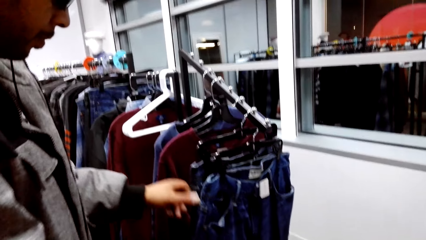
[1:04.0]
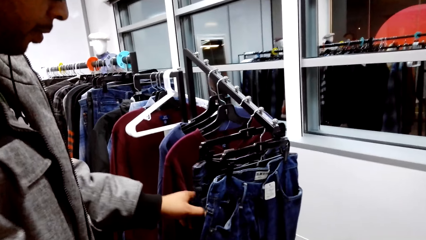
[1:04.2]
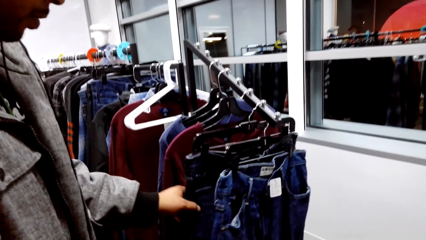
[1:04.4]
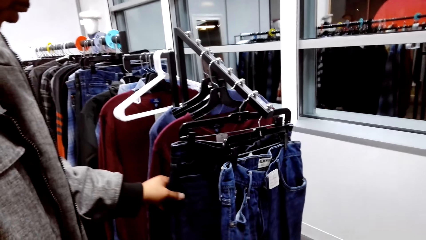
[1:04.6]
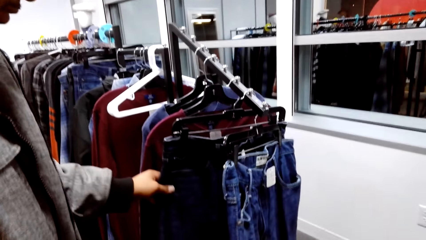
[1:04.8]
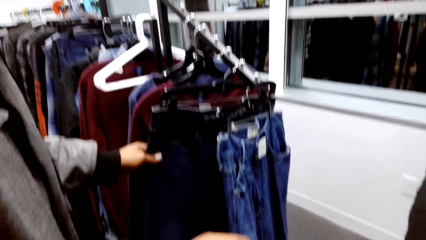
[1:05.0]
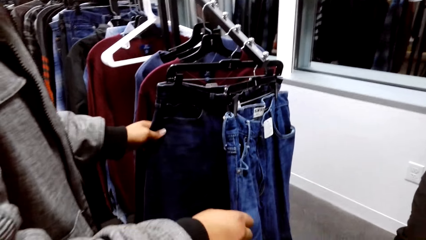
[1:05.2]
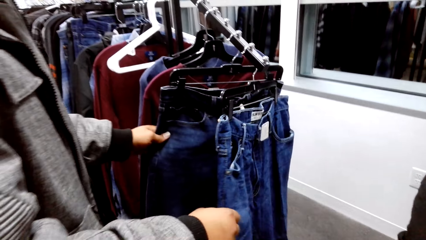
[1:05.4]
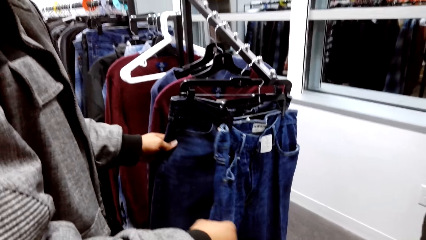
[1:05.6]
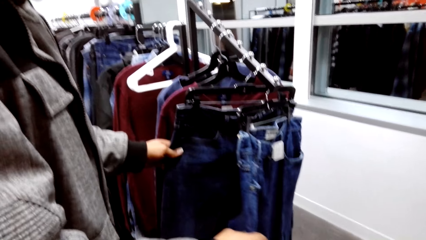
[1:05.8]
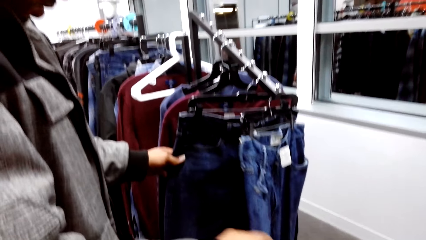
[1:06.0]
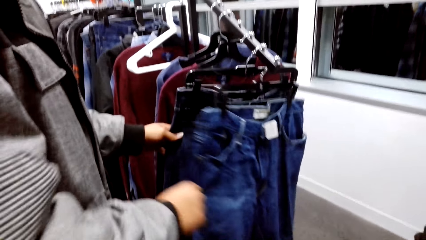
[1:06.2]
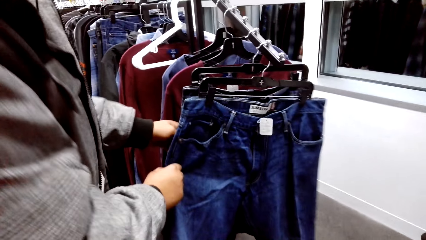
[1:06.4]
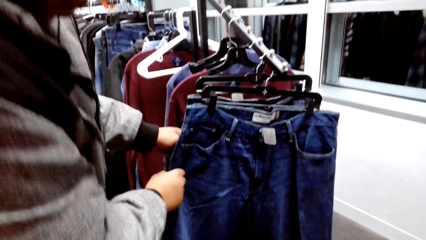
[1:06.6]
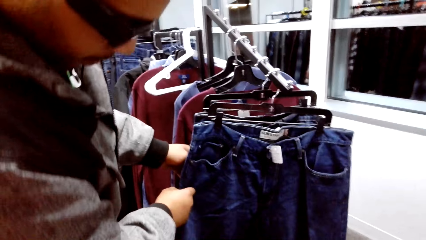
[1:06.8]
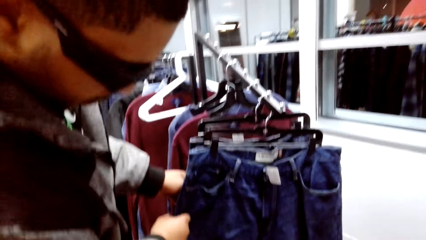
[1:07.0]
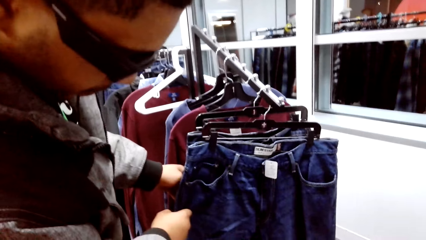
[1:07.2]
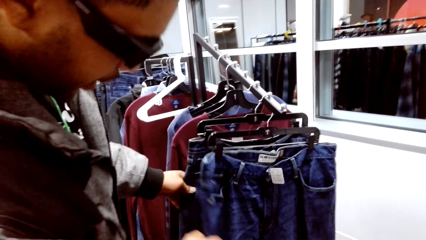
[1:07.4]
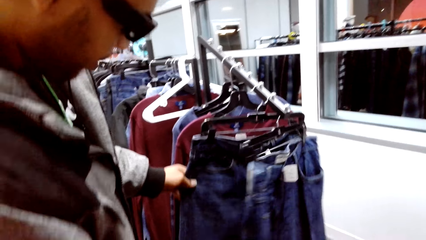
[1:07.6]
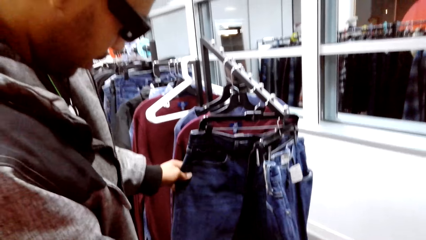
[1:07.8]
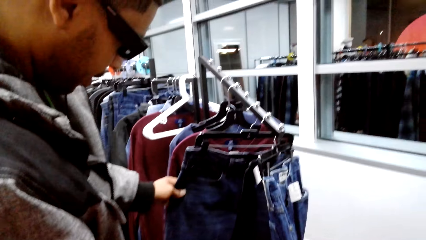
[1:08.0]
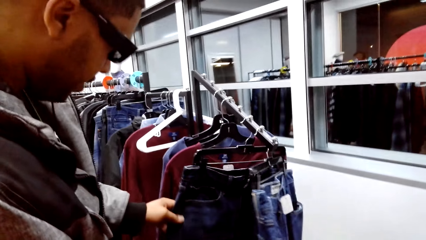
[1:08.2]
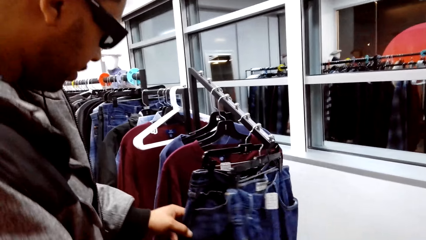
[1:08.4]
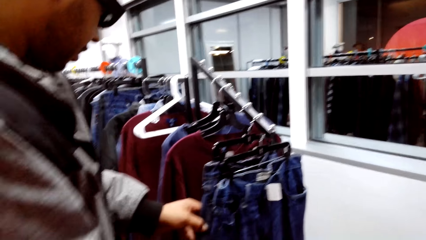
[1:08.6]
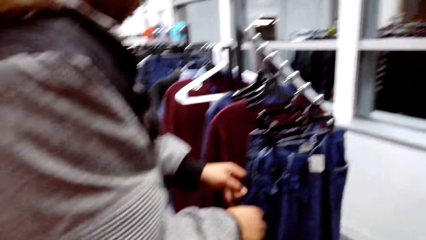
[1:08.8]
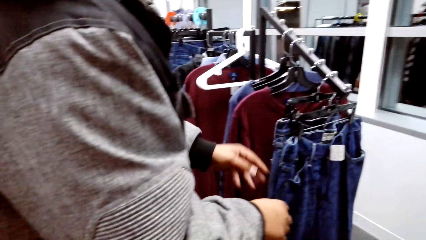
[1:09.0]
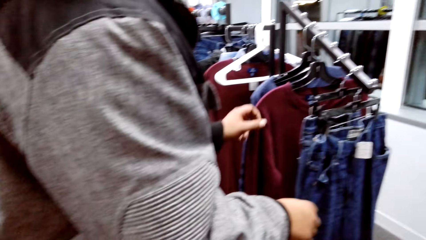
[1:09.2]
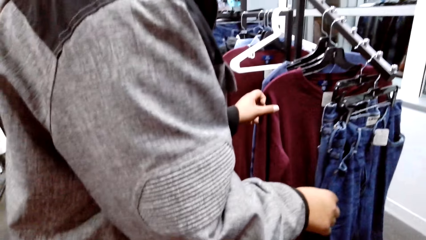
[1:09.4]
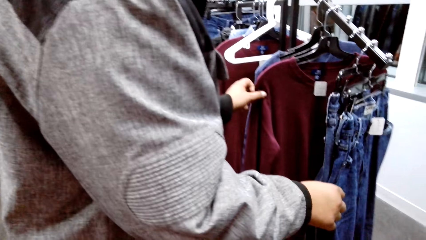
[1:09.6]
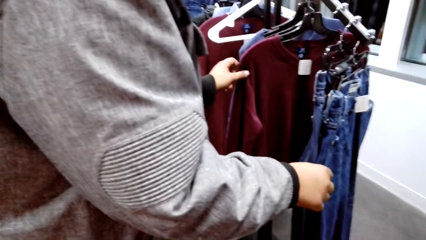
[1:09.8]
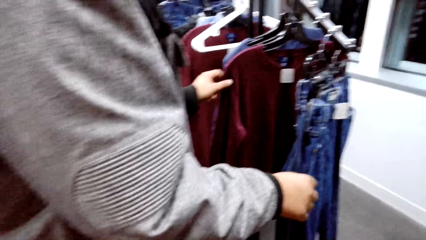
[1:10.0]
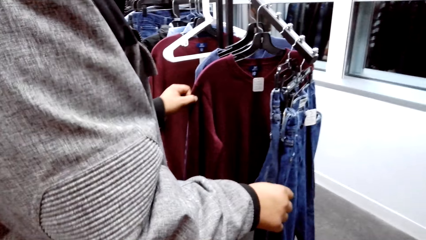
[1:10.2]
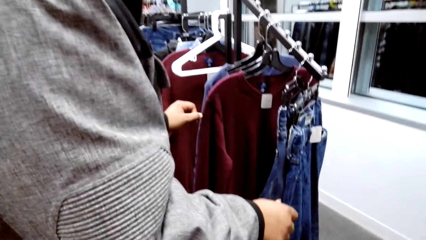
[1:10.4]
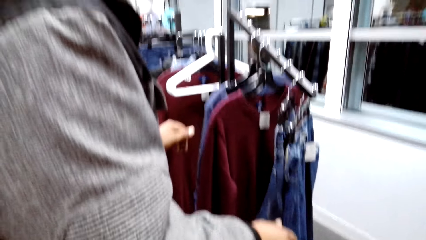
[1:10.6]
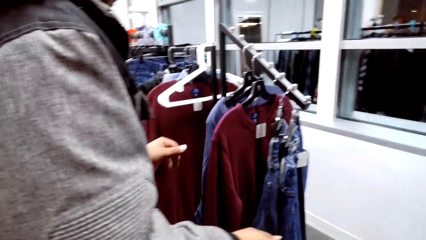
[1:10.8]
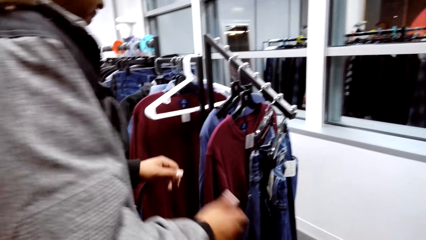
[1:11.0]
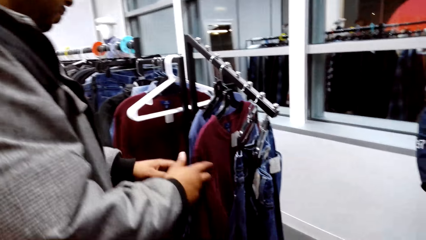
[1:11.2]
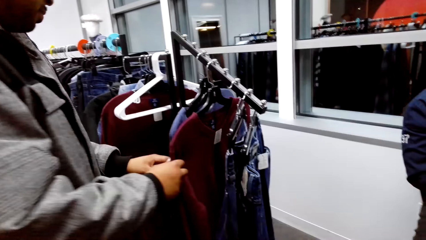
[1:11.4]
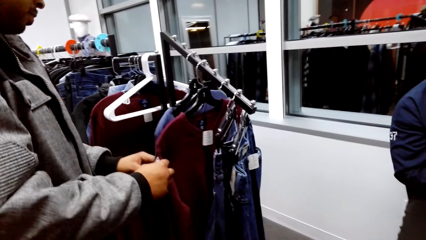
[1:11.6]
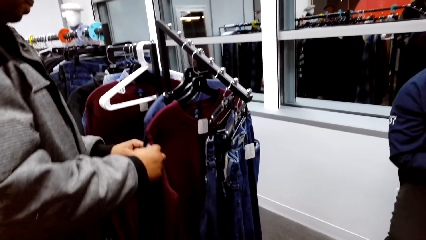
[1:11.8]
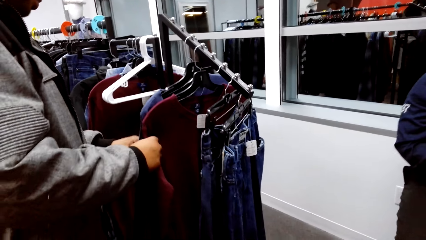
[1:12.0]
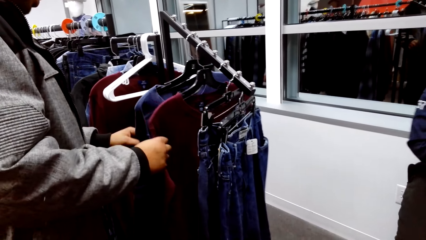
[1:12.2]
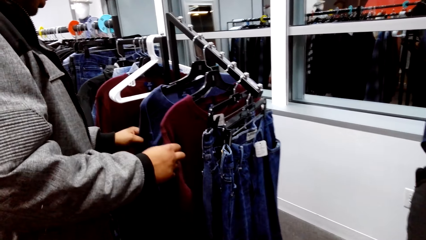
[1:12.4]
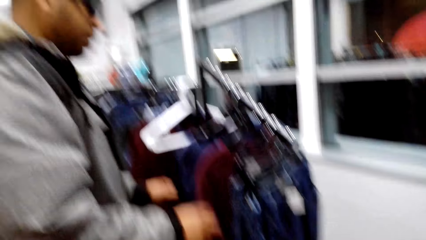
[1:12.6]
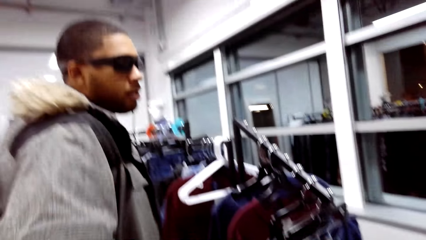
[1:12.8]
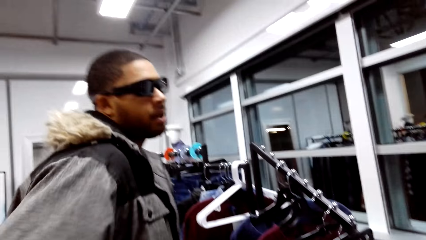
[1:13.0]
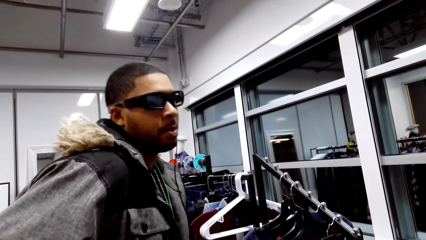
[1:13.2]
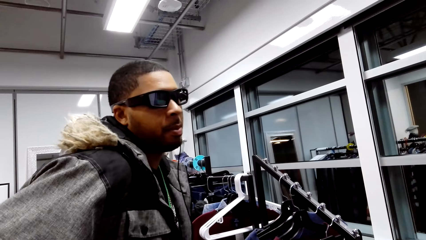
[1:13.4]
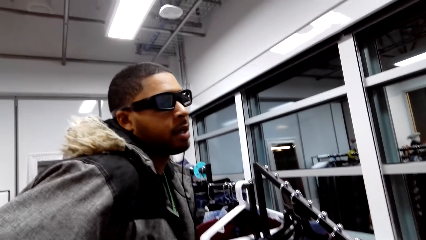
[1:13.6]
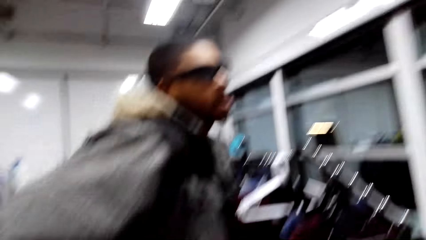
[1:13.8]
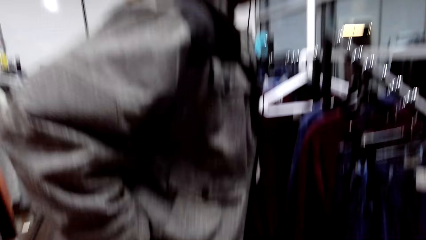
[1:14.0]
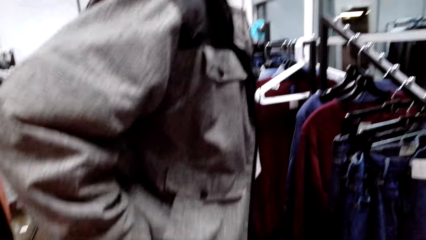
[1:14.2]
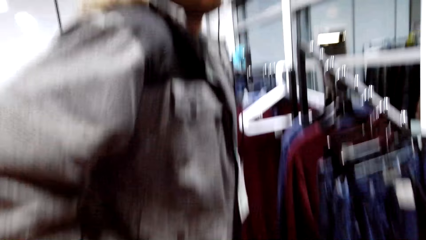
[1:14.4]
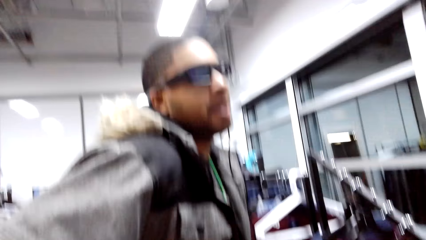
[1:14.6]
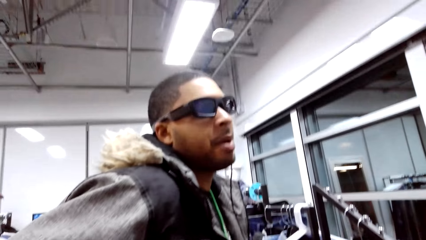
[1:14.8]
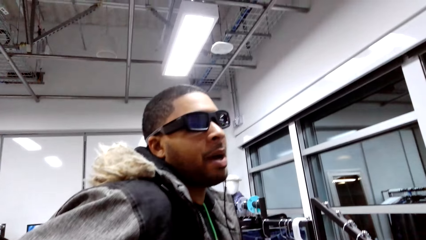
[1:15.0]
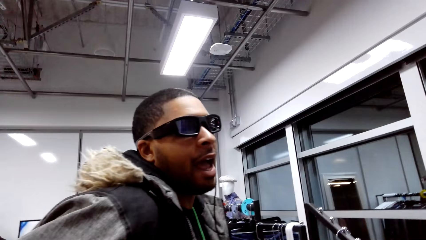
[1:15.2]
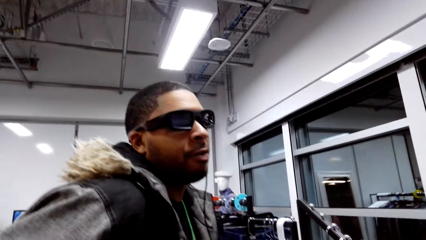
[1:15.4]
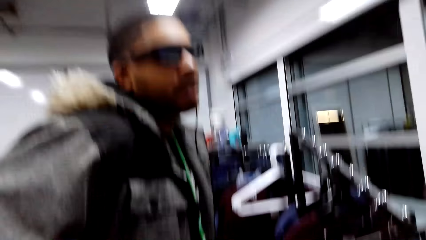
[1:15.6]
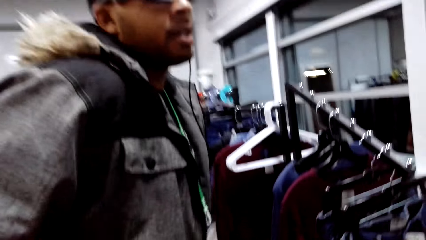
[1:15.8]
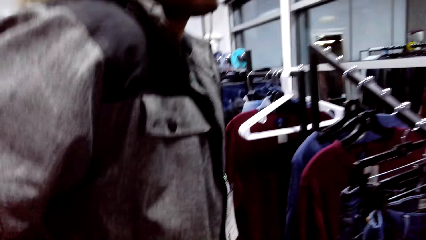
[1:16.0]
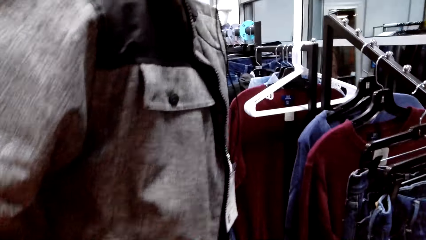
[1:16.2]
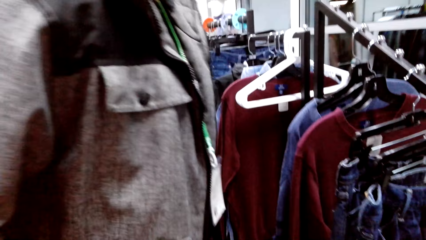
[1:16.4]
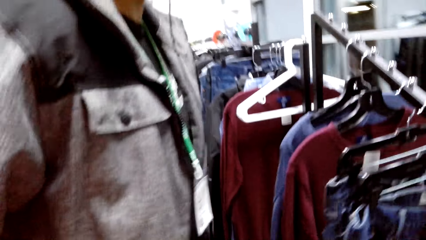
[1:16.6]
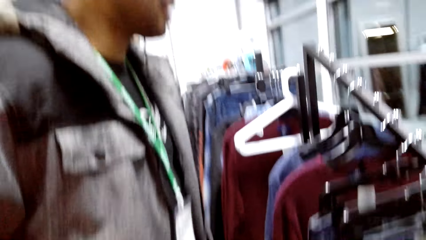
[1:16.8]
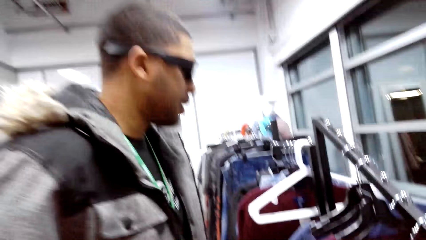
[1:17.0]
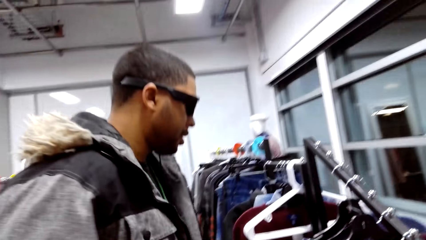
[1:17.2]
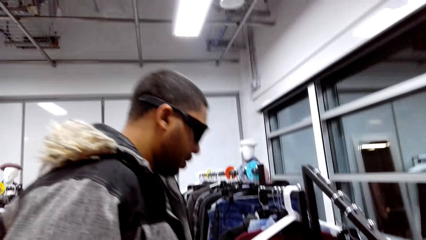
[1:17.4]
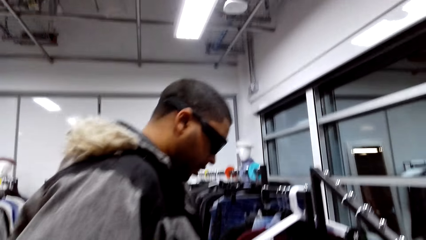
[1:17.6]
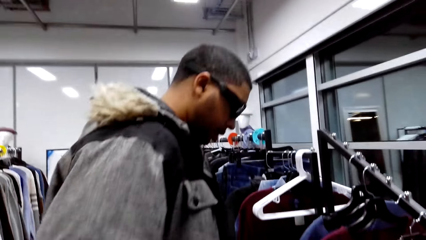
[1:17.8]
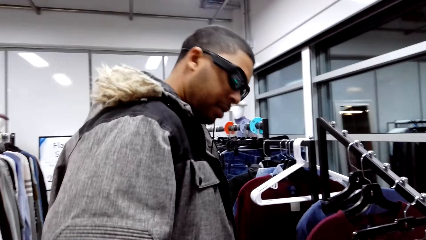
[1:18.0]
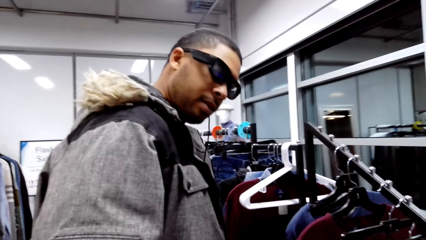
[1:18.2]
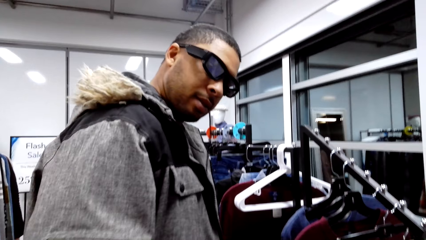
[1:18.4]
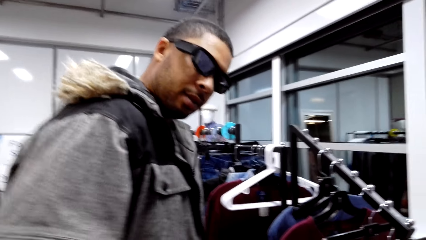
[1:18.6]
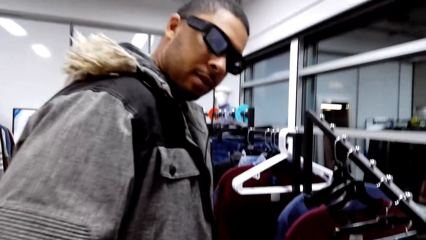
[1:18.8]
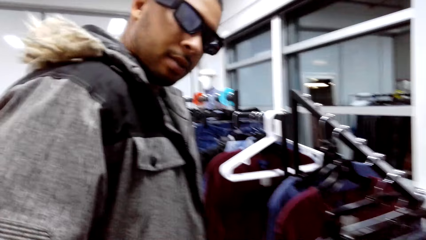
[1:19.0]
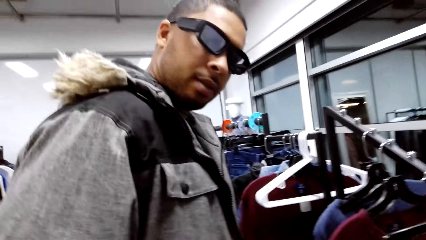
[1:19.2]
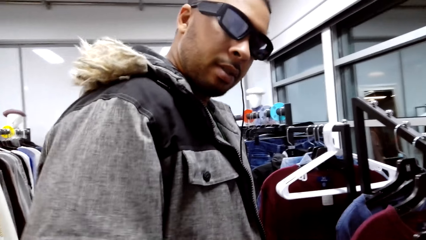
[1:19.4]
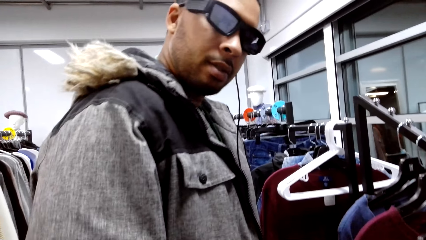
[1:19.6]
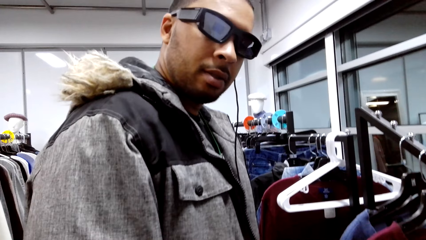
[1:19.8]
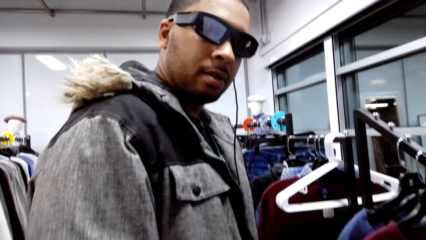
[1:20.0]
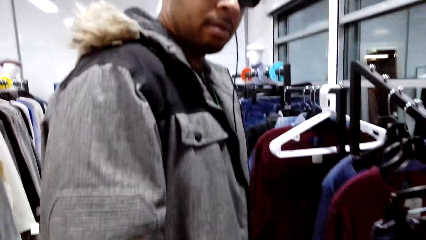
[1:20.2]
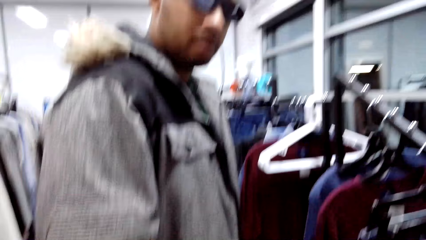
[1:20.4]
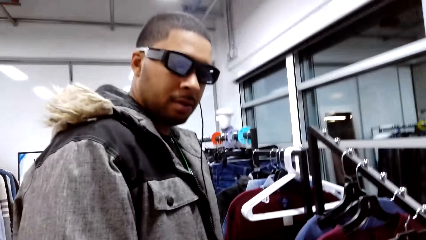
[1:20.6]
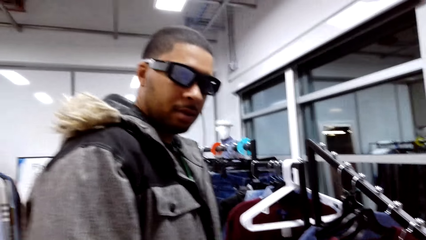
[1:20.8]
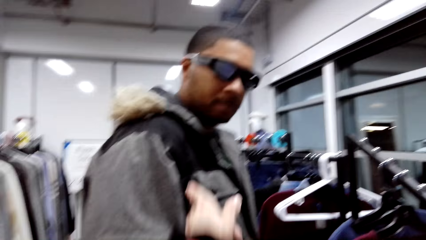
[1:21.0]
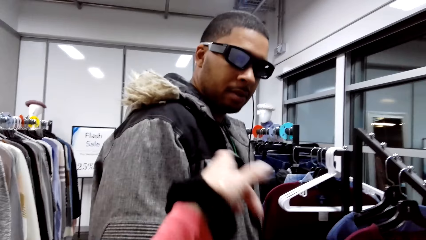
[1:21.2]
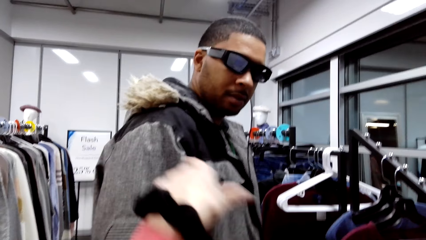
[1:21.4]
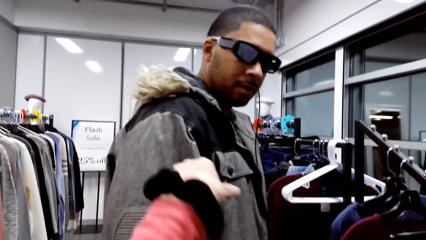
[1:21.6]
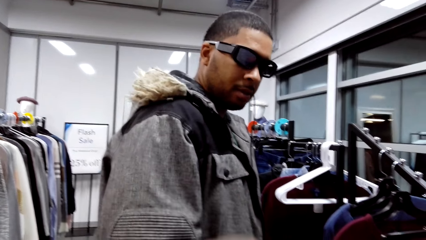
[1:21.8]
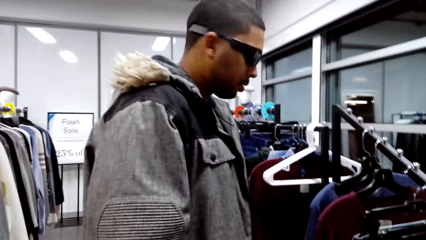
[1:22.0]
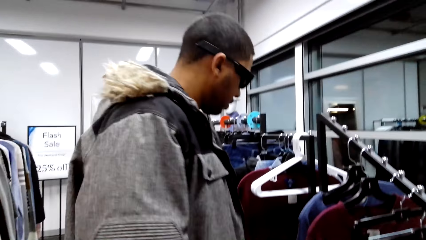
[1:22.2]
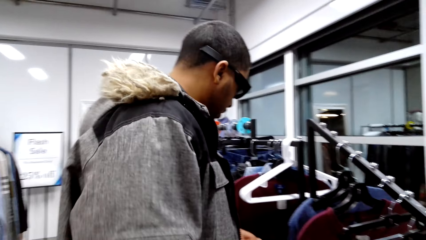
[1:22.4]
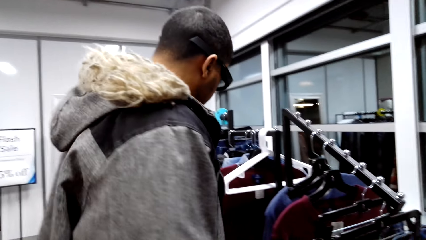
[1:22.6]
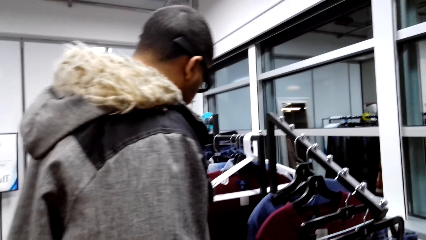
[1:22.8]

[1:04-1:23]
The camera wearer looks at the clothes held by a man. They look at a trouser with the man. They talk with the man.
